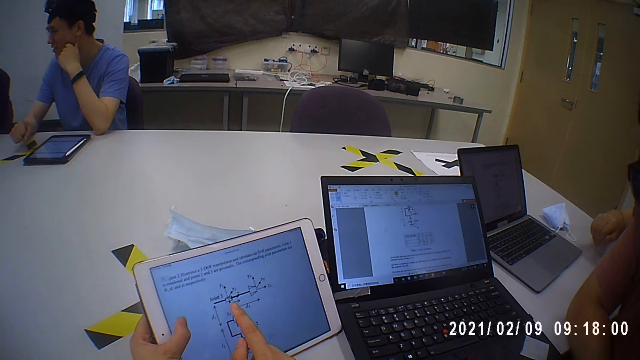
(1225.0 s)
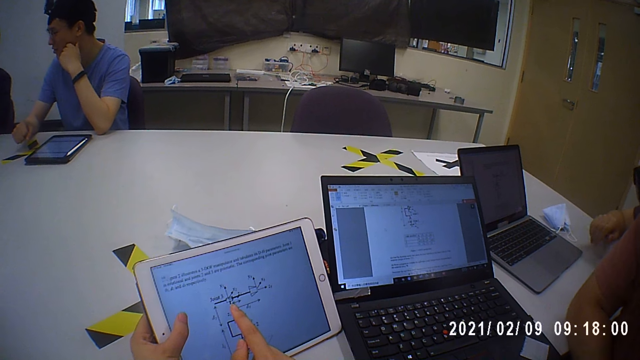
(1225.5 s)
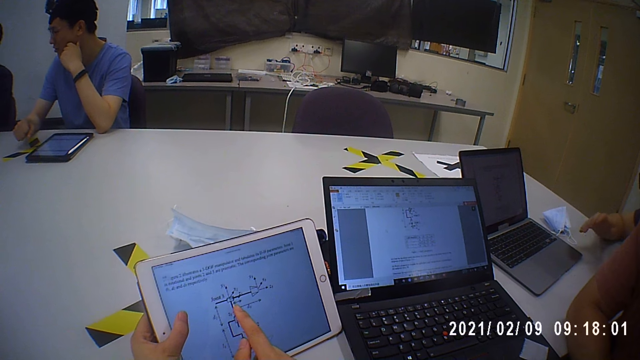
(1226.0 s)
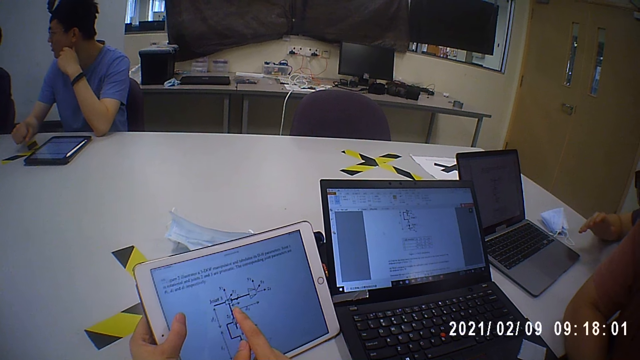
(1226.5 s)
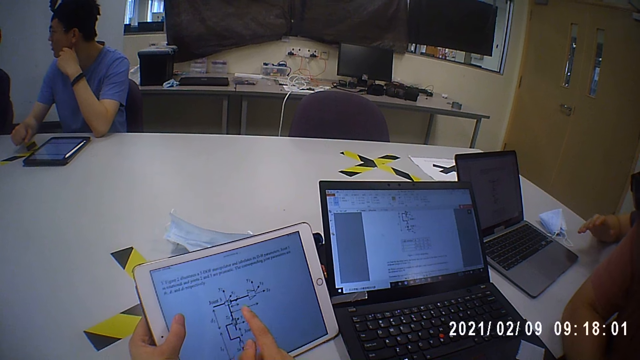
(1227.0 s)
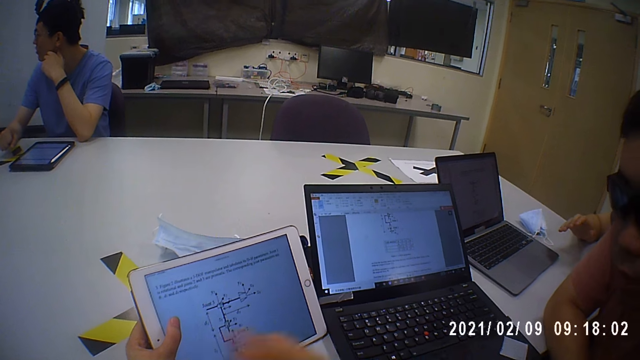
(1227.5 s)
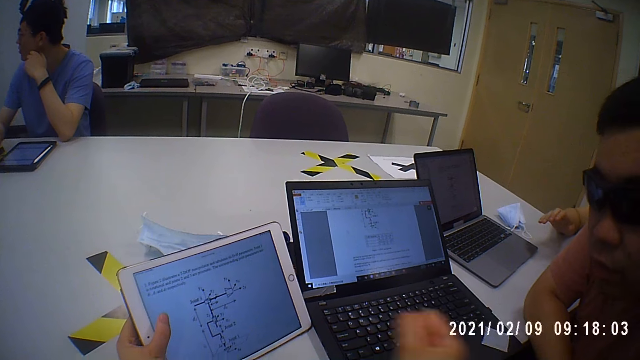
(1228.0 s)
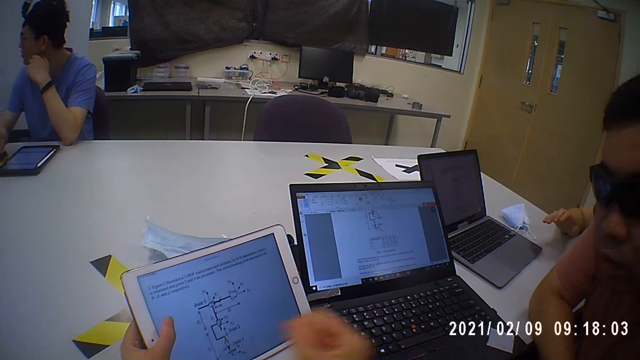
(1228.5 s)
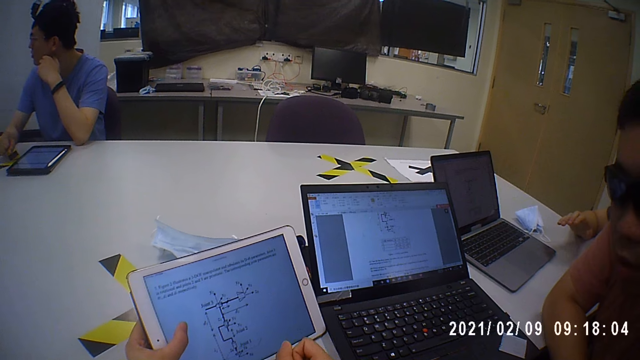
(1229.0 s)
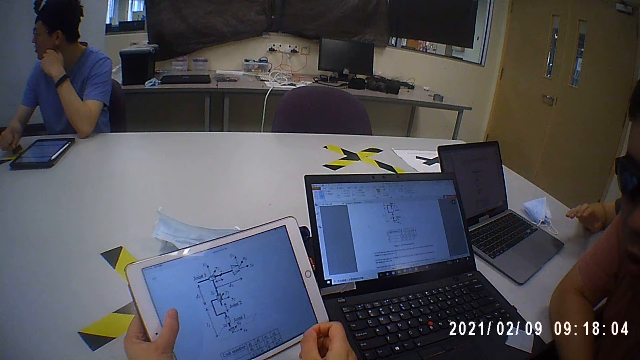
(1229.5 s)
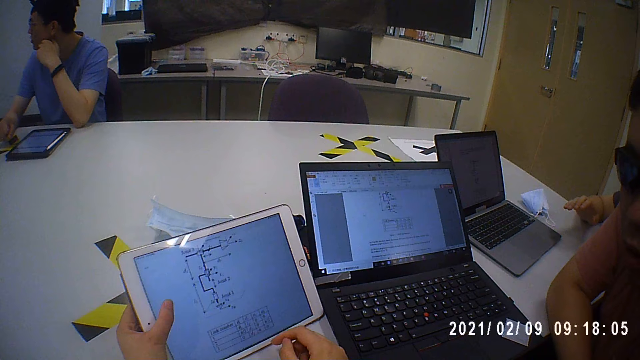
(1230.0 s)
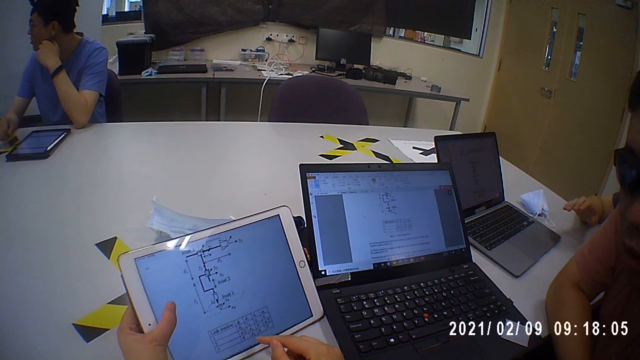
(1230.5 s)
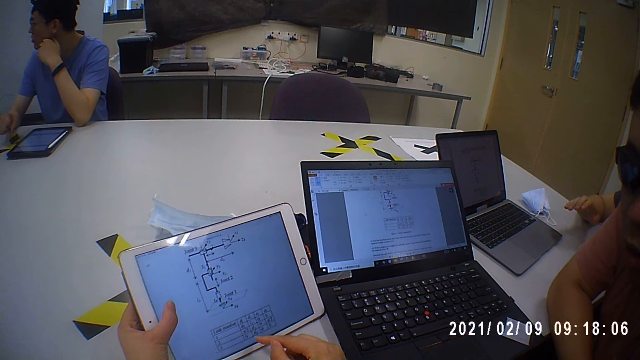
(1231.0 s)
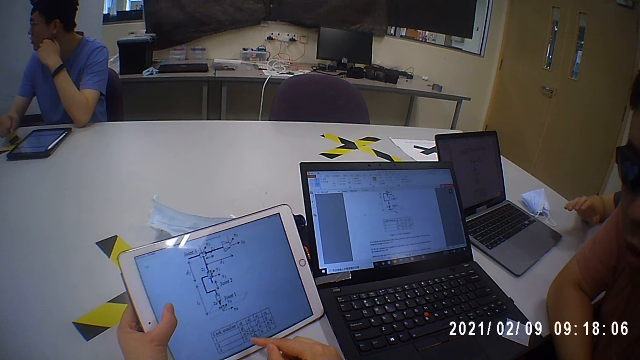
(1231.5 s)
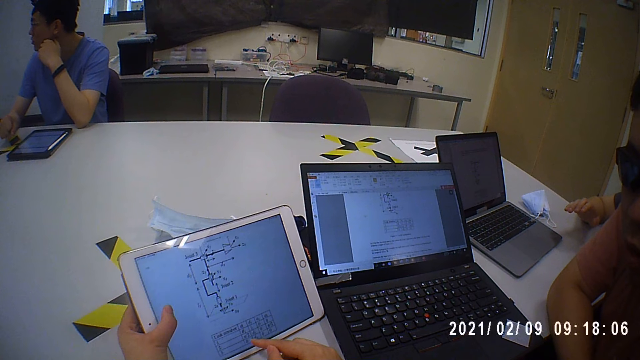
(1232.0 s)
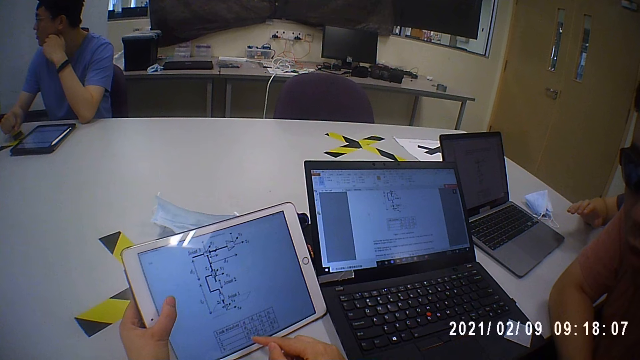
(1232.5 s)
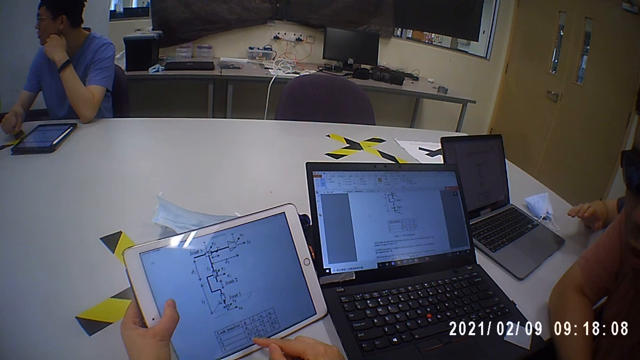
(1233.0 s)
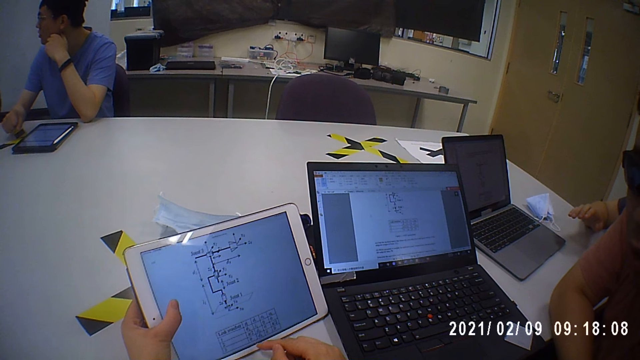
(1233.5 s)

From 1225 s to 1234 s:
A man answers the camera wearer.

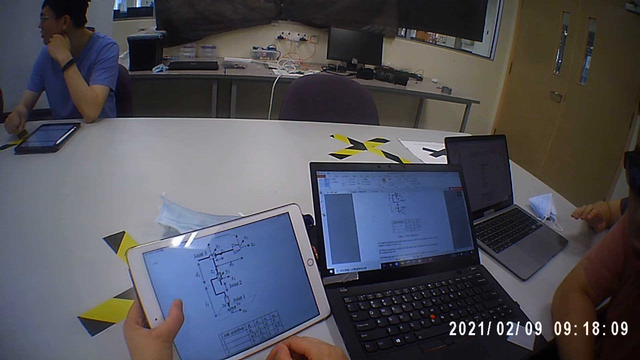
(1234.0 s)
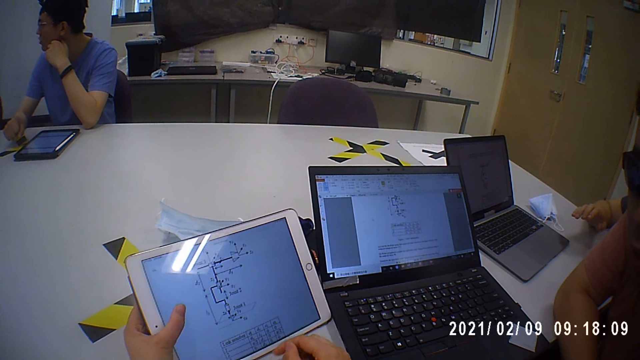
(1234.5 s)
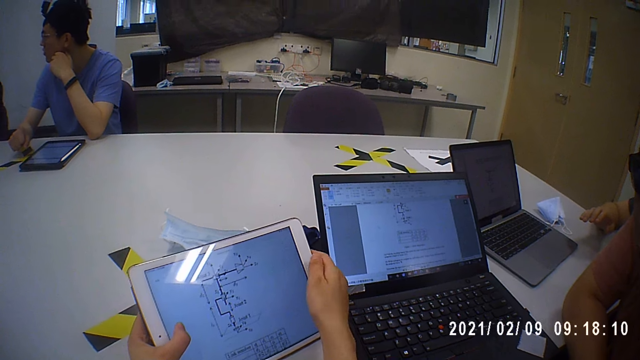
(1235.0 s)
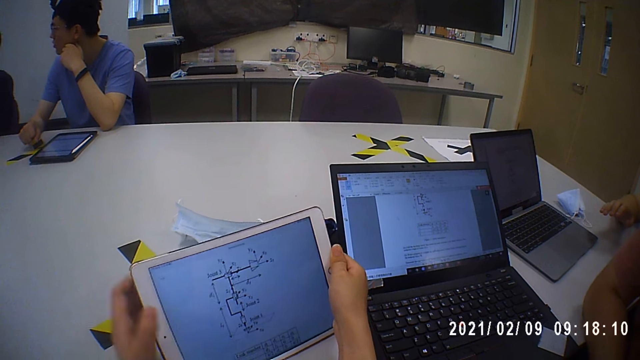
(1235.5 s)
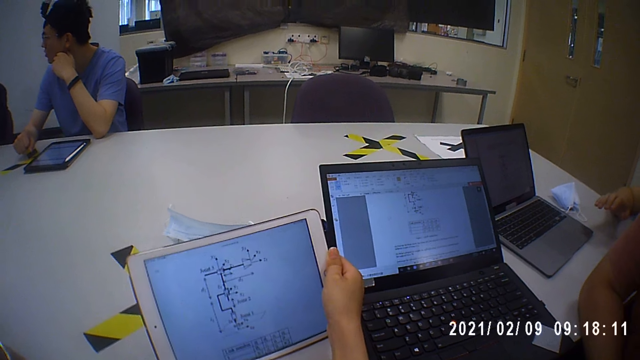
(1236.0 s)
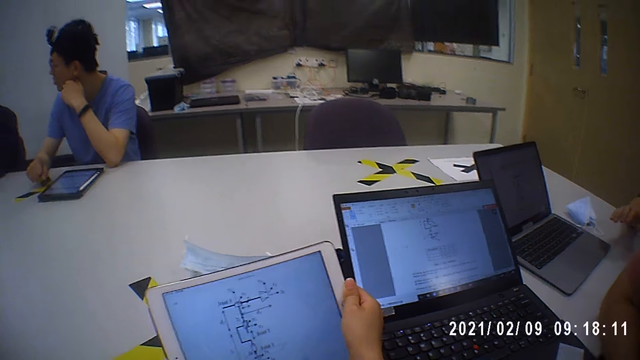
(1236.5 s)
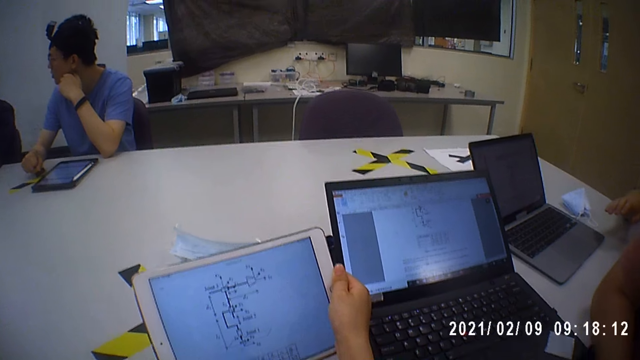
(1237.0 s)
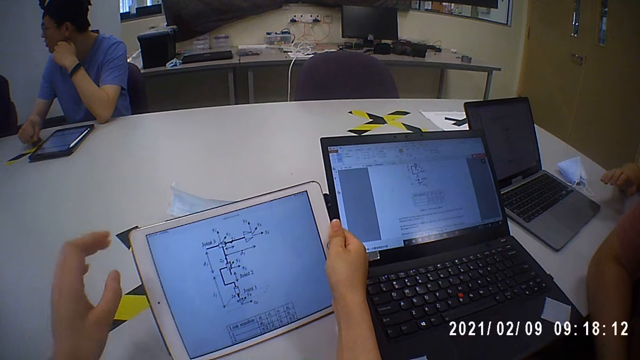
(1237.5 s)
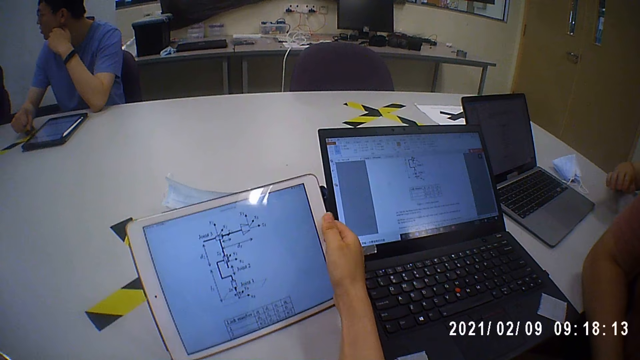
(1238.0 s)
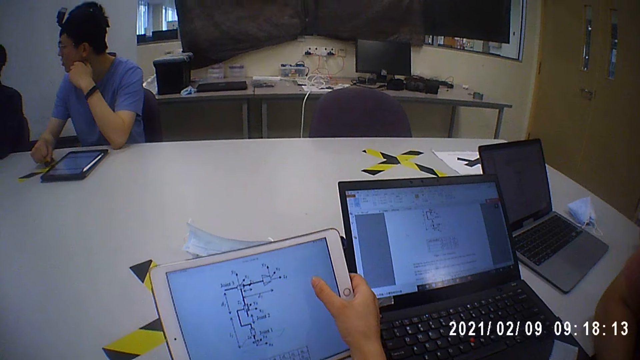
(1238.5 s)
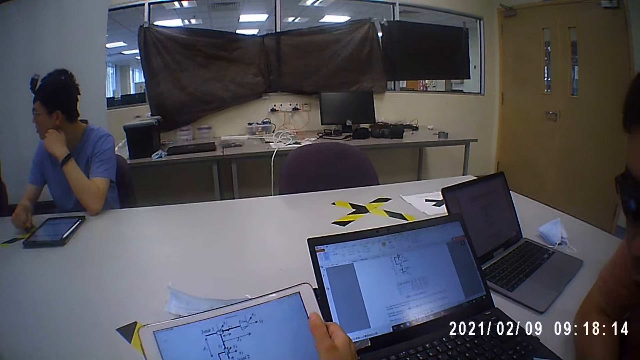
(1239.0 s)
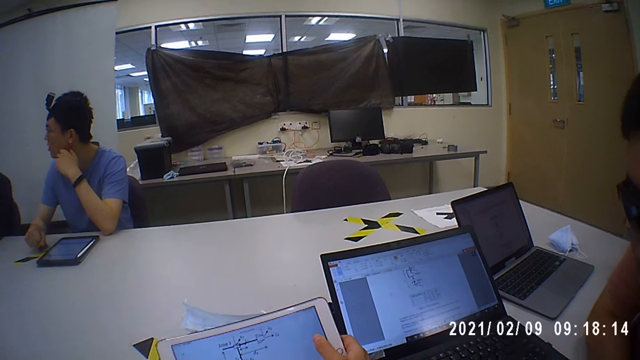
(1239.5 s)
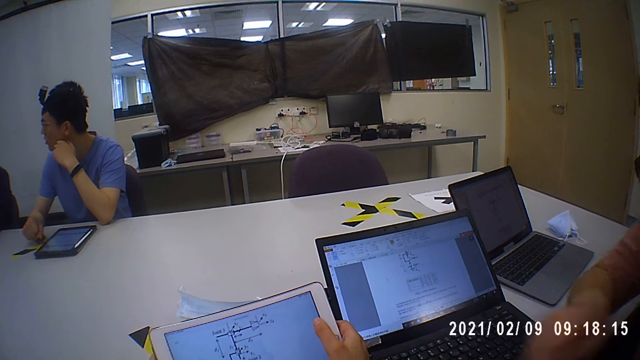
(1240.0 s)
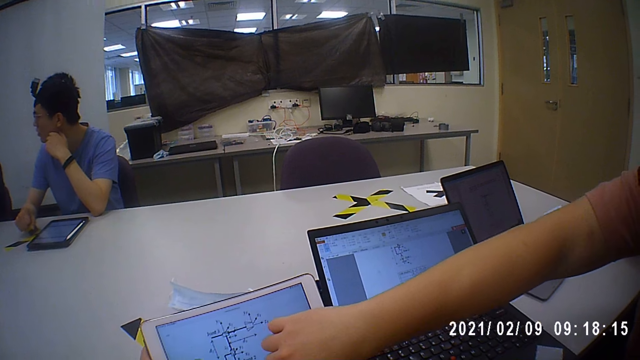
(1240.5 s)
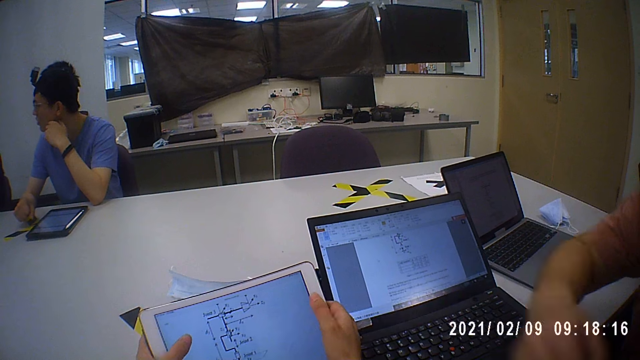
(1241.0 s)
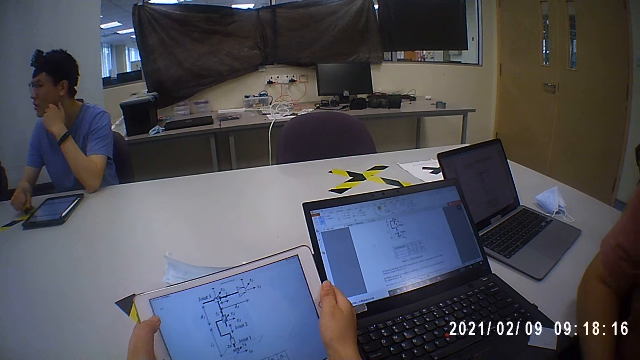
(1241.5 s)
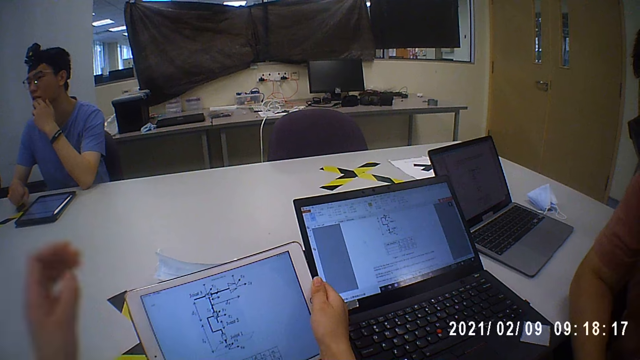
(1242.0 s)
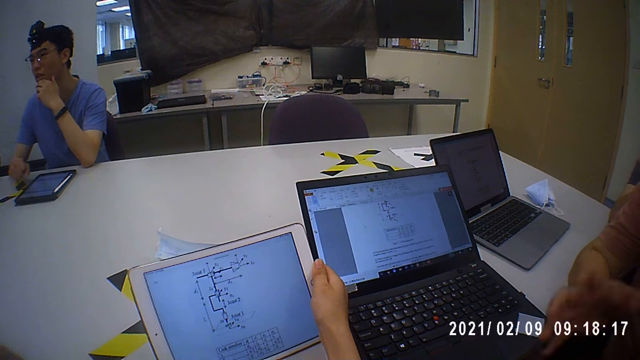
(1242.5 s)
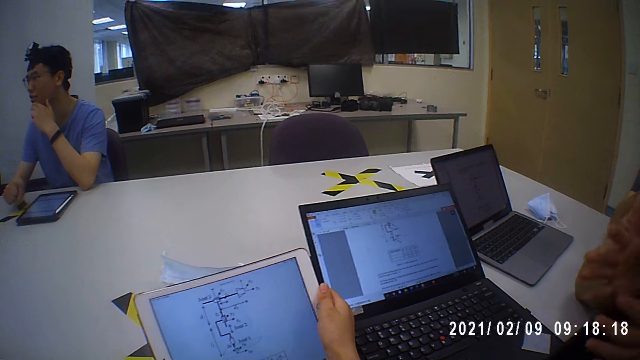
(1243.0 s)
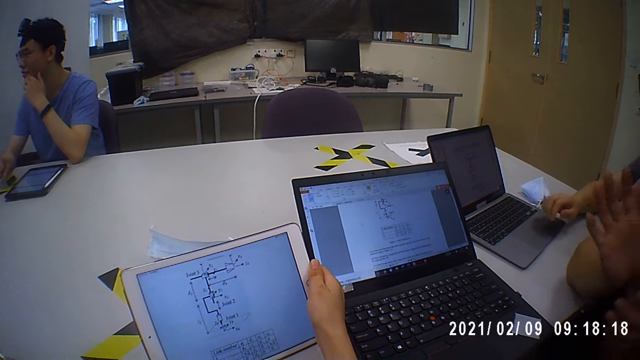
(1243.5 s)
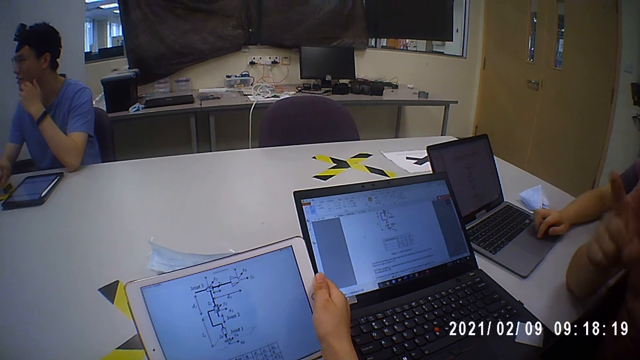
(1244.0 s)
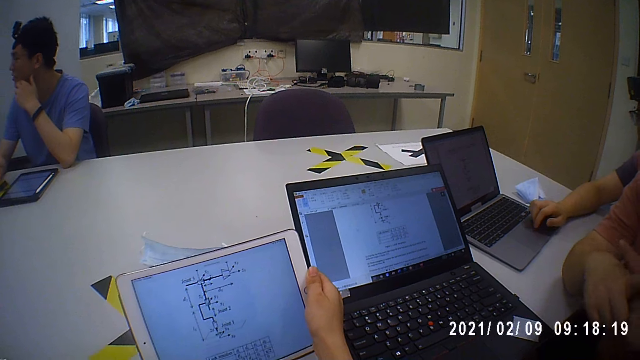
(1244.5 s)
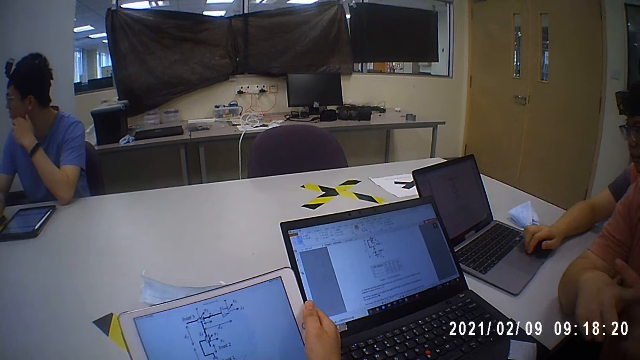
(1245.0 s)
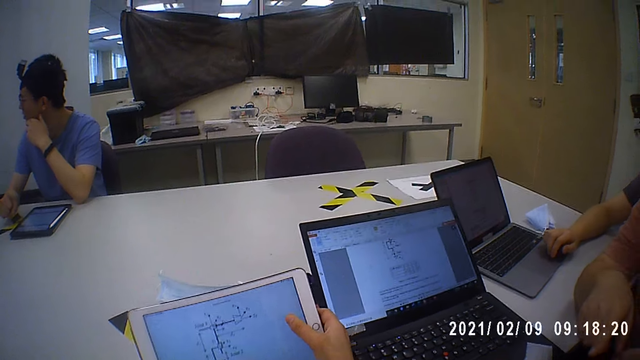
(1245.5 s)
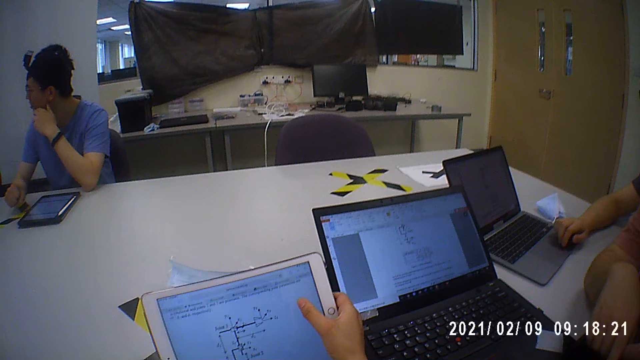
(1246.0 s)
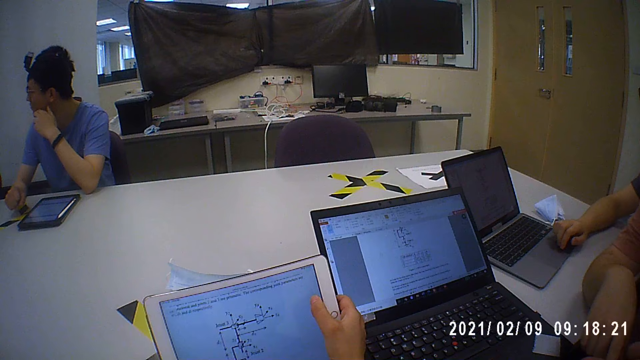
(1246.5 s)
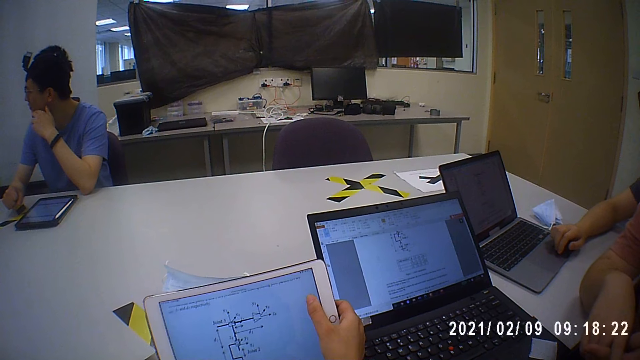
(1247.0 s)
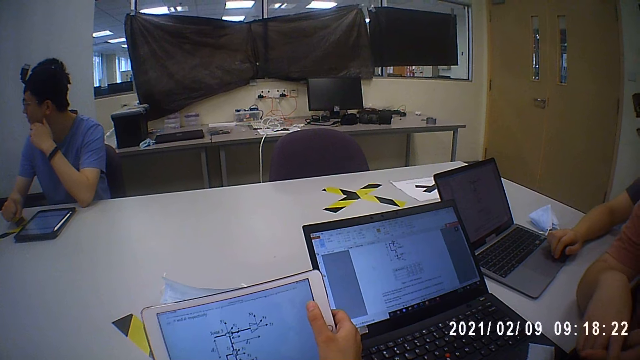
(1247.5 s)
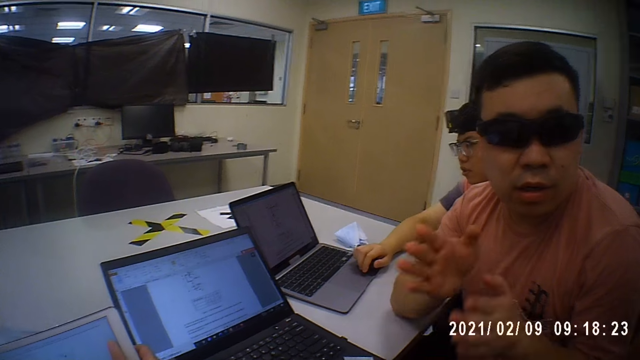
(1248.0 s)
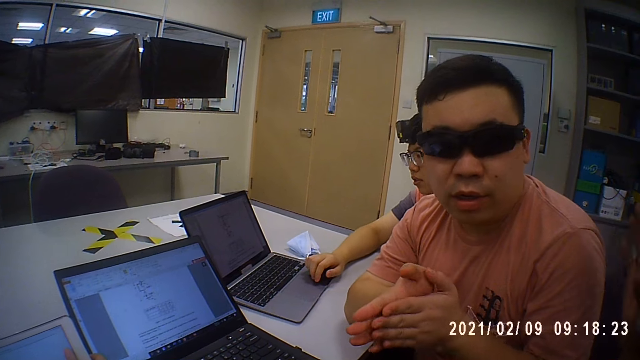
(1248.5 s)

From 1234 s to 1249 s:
The camera wearer holds the tablet with her right hand. She touches her face with her left hand. She adjusts the camera on her head. She operates the tablet with her left hand. A man points on the camera wearer's tablet. The camera wearer touches her face with her left hand. She adjusts the camera on her head. The man converses to the camera wearer and another man. Another man operates the laptop on the table with his right hand. The camera wearer operates the tablet with her right hand.
